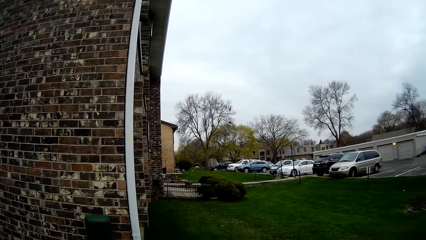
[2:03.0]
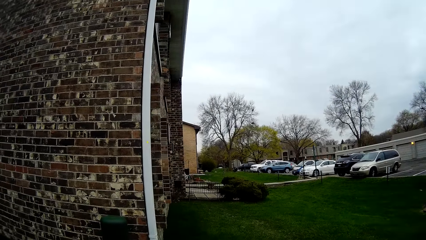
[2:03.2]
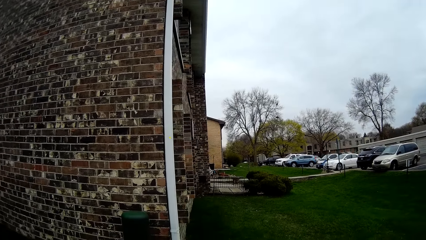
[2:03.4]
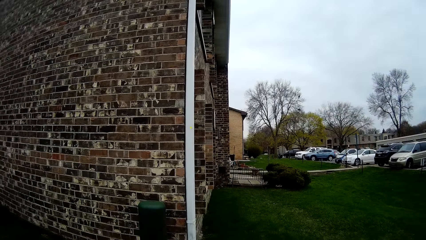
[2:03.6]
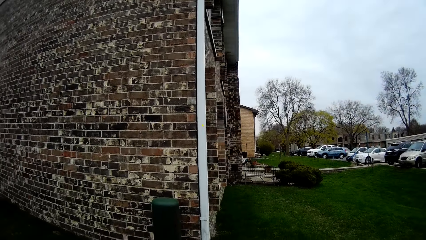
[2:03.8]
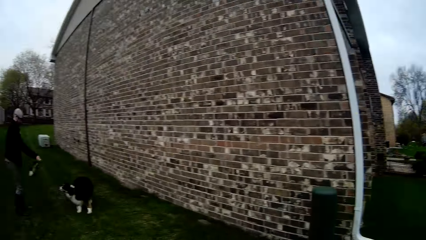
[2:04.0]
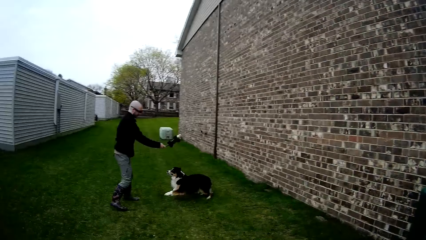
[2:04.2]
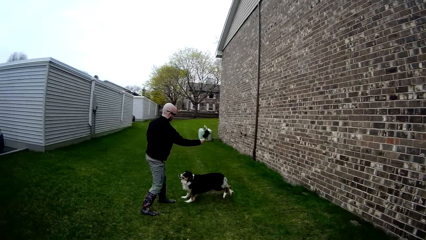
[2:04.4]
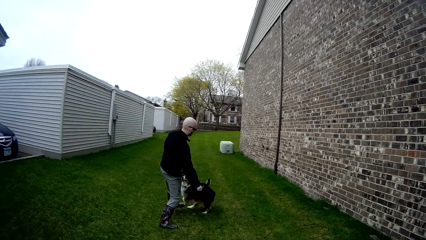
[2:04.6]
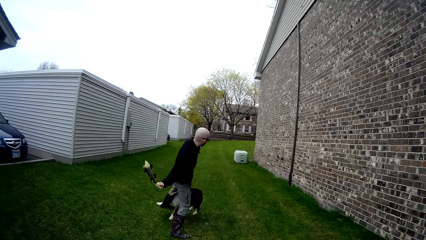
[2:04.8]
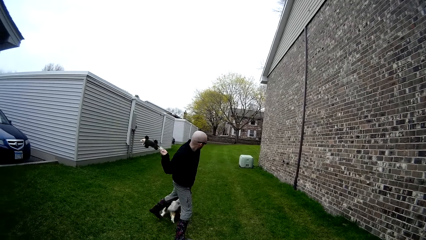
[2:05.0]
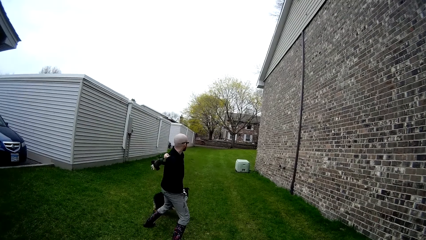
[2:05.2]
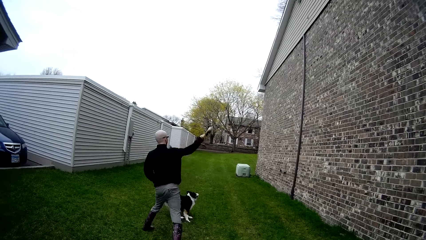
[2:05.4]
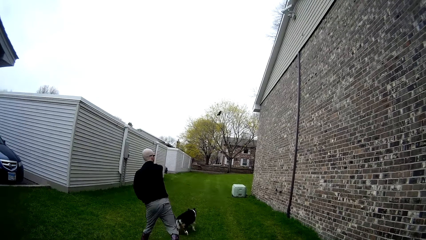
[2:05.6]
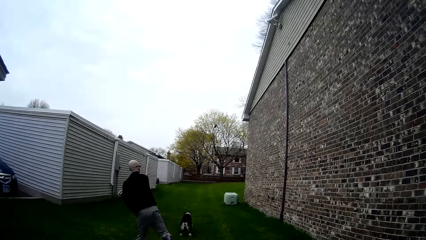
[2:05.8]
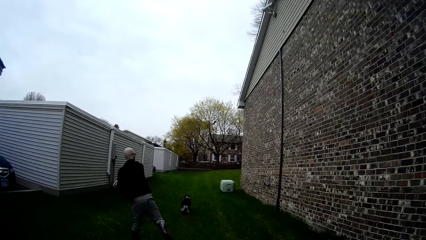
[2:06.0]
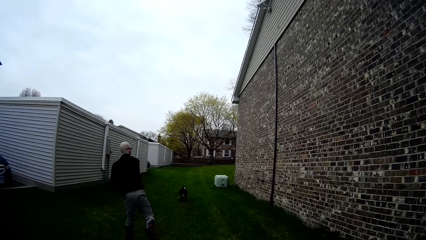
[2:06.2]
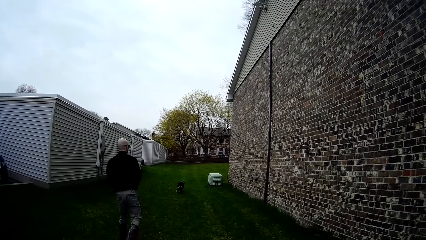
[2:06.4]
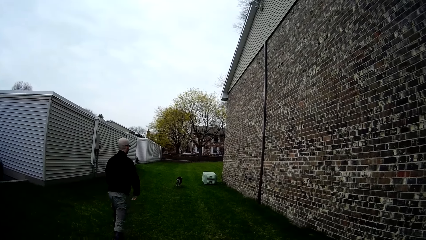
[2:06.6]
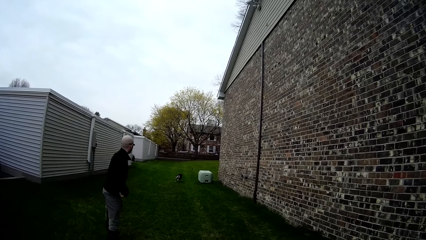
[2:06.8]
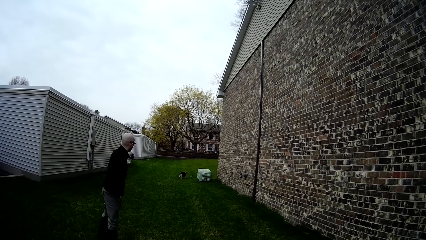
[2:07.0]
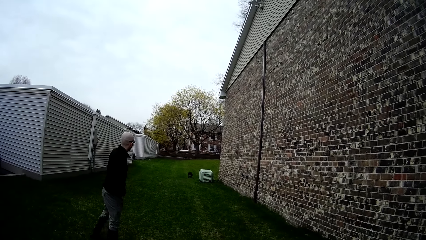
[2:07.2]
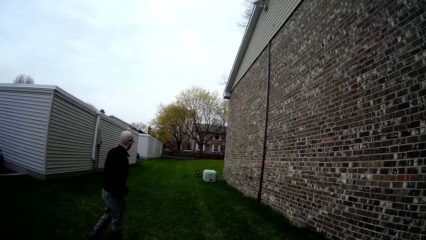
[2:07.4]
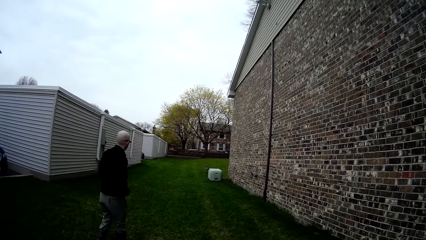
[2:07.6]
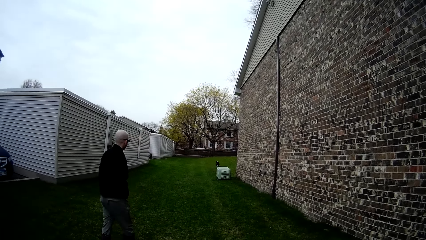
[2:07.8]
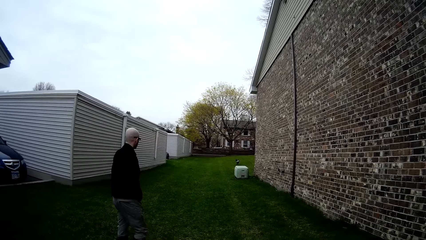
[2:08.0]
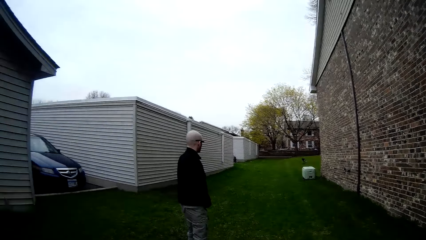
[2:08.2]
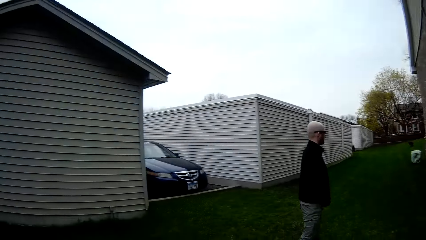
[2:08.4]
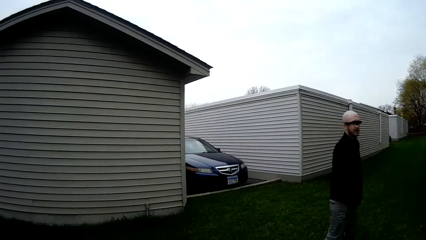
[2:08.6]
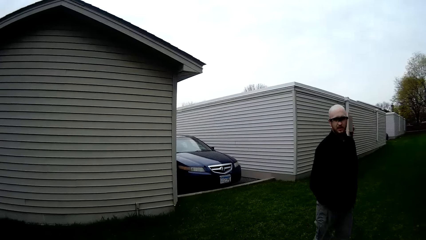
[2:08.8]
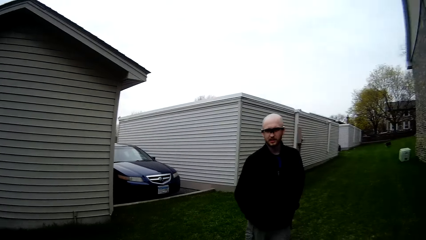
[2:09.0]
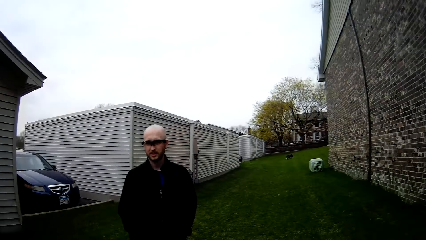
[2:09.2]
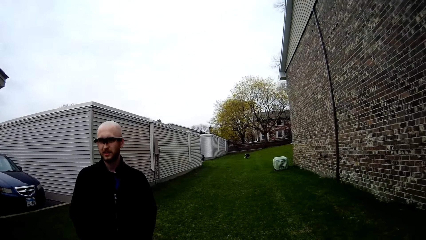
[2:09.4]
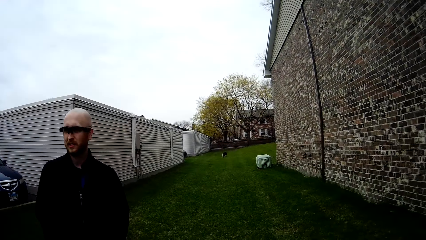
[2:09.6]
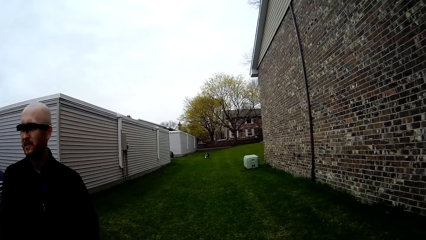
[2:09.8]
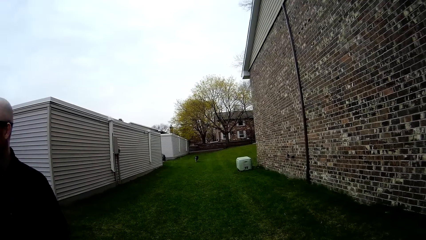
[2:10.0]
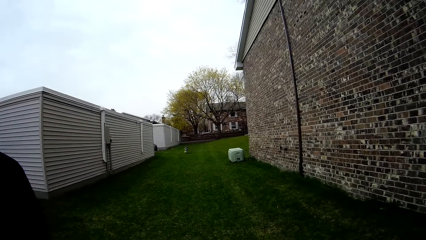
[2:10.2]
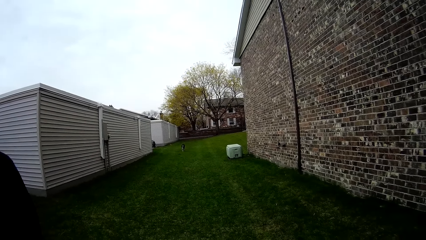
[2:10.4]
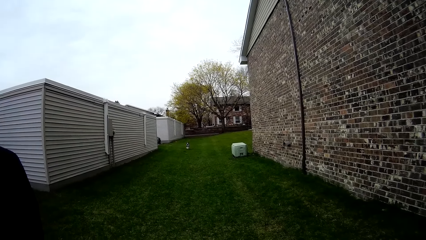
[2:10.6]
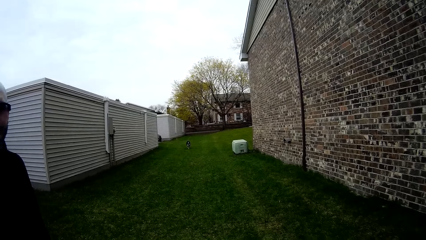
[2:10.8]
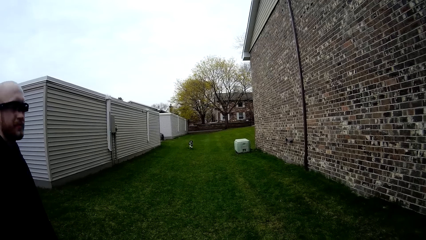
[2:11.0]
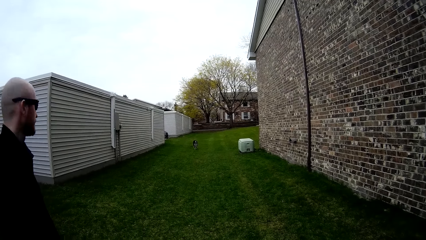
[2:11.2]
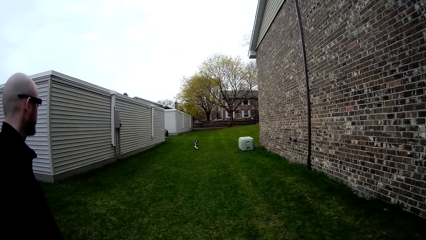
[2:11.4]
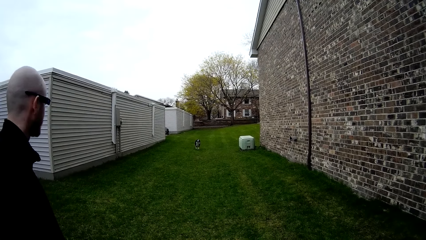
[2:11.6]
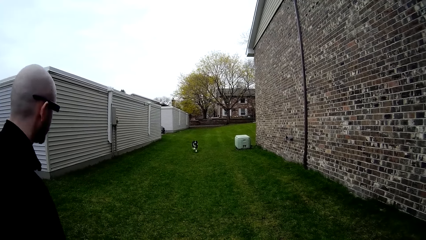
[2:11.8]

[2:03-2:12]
A man swings the toy in his right hand. The man throws the toy in his right hand. The dog runs after the toy. The dog runs towards the man with the toy in its mouth. The camera wearer talks.

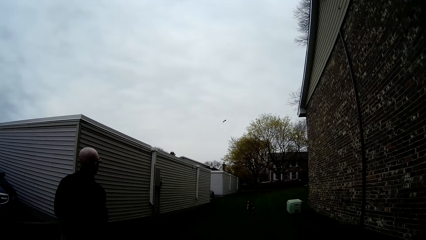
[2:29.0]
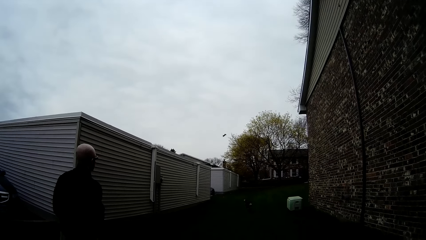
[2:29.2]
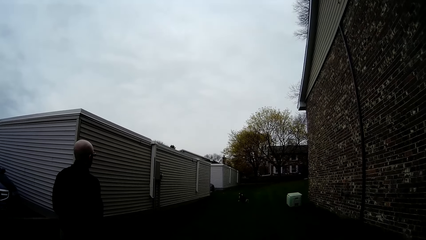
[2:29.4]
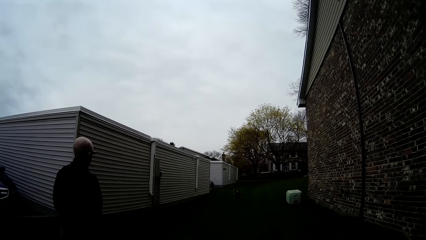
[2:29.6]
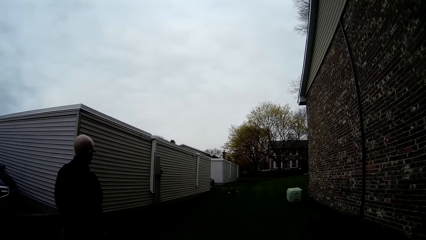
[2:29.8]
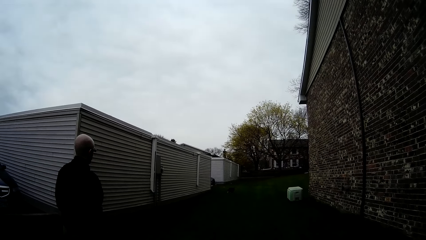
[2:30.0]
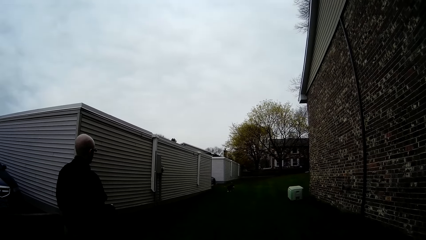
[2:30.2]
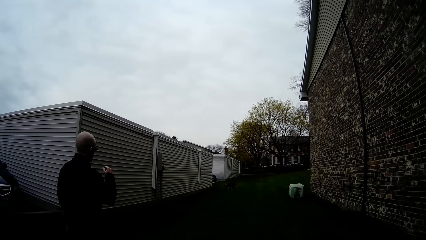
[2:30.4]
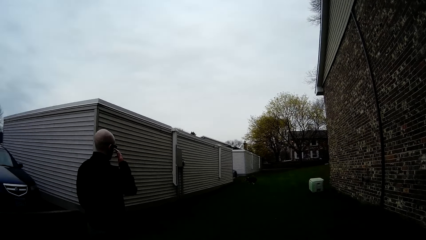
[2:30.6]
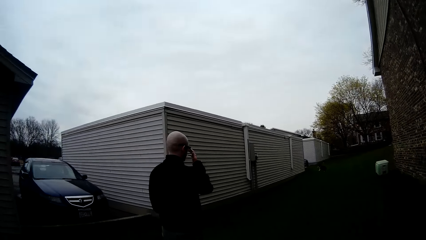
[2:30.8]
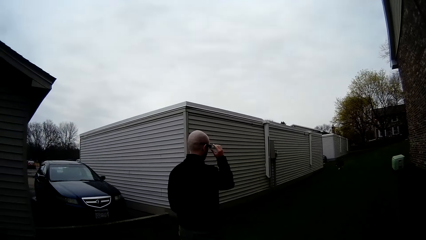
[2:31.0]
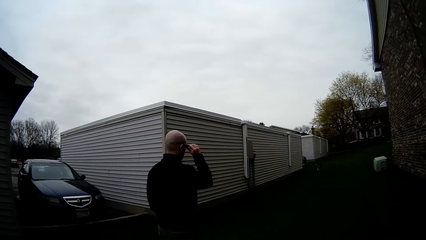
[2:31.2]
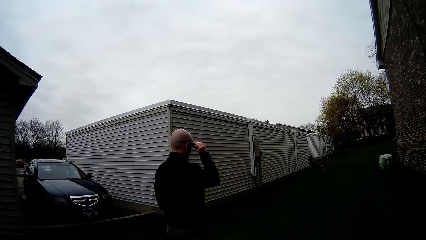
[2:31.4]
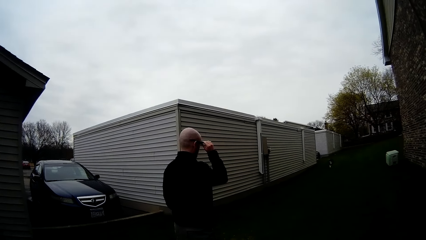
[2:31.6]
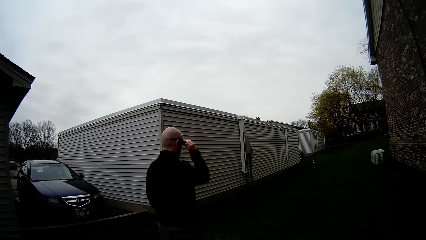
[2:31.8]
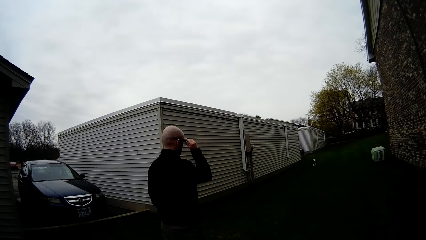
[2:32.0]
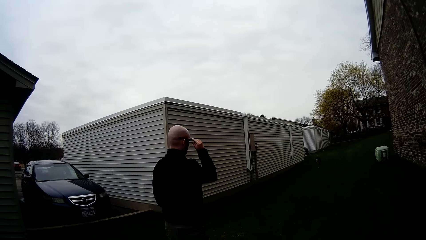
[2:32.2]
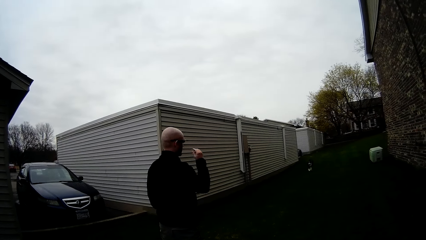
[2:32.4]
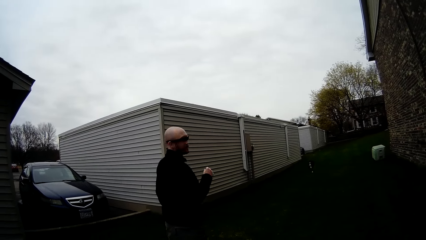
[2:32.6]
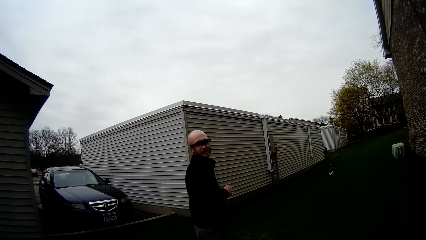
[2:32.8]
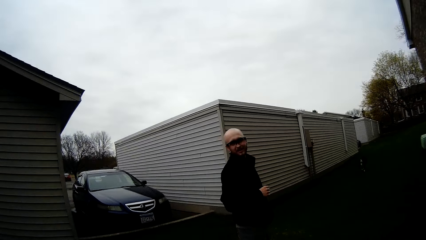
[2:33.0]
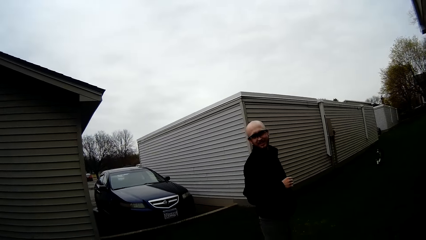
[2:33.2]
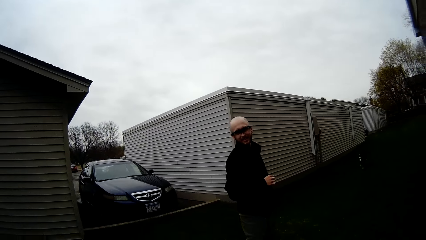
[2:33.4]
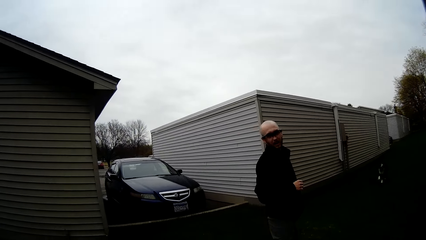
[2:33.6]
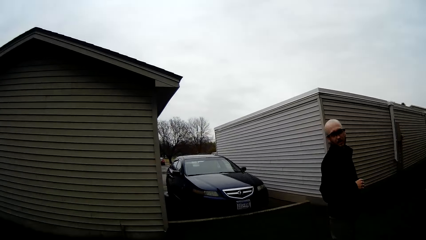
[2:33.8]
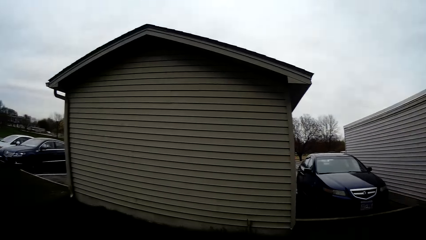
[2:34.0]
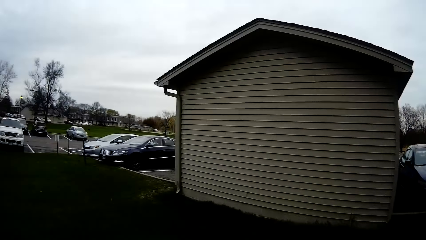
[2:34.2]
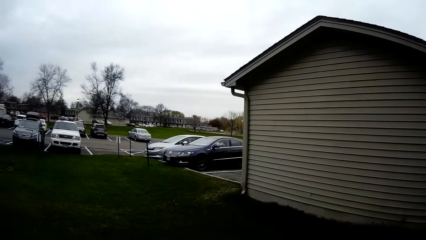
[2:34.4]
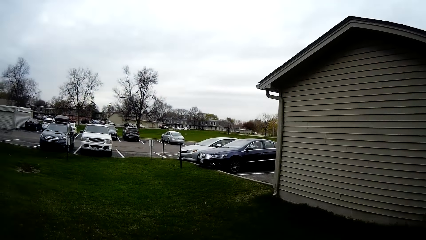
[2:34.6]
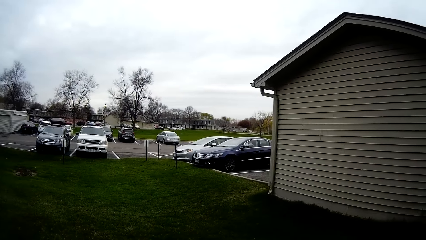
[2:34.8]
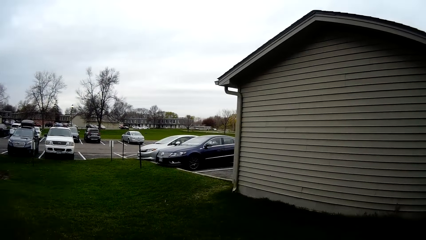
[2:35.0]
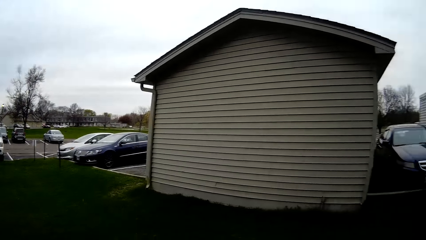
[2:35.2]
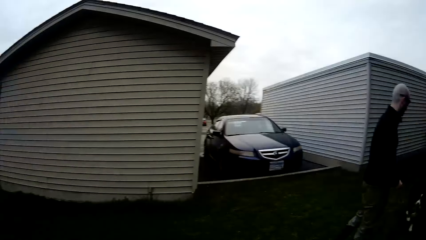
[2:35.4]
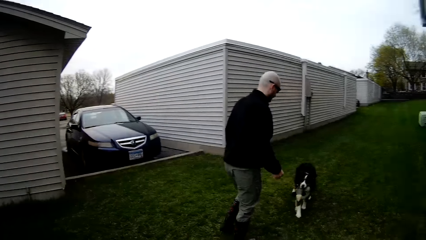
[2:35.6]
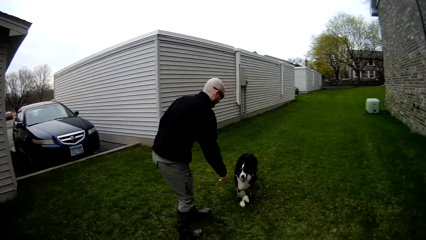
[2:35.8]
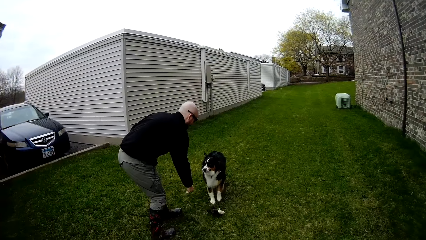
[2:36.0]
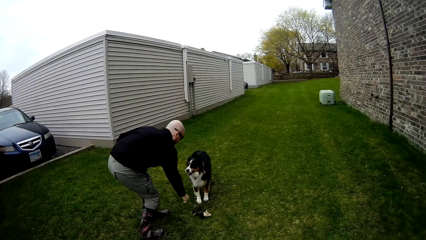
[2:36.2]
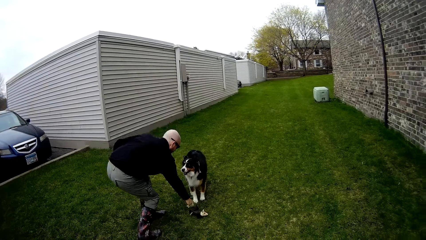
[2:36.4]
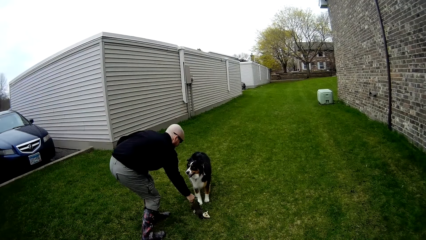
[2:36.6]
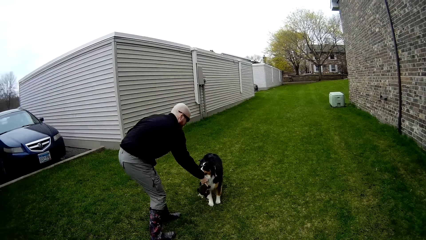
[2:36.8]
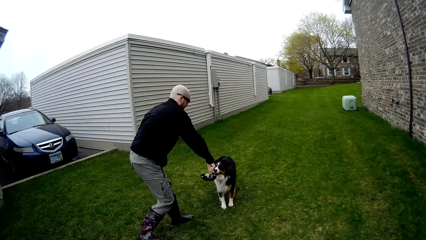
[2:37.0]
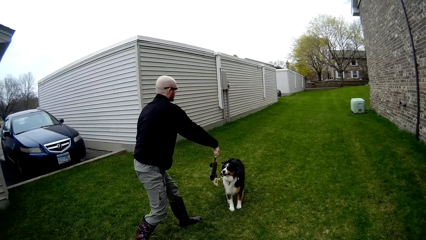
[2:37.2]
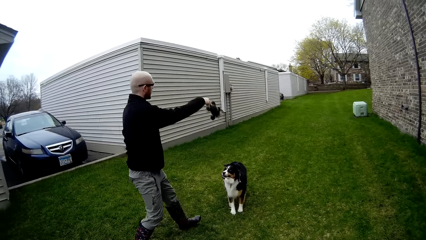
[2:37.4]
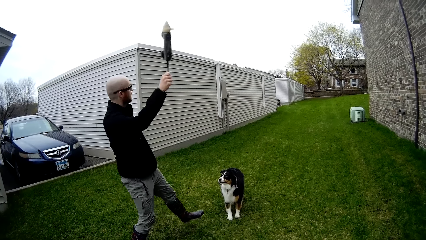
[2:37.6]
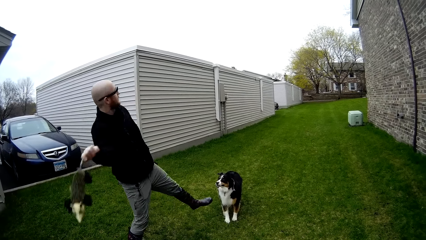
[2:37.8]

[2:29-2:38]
The dog runs towards the man with the toy in its mouth. The man touches the sunglasses. The camera wearer talks. The man looks behind. The camera wearer looks around. The man bends and picks up the toy from the ground with his right hand.
